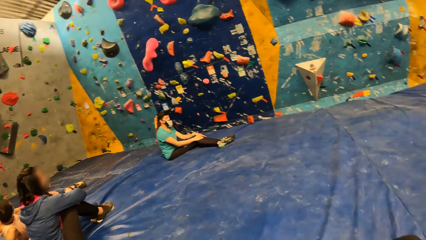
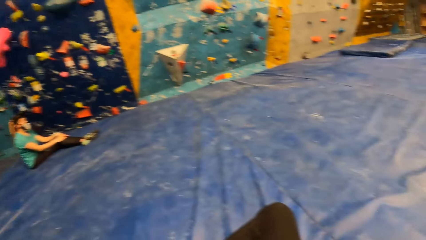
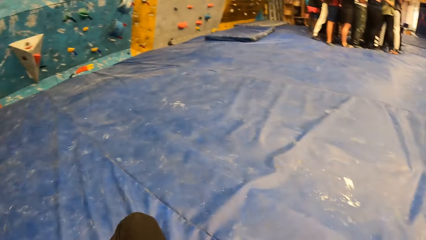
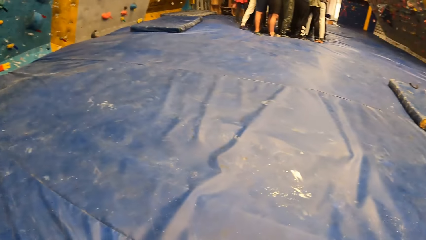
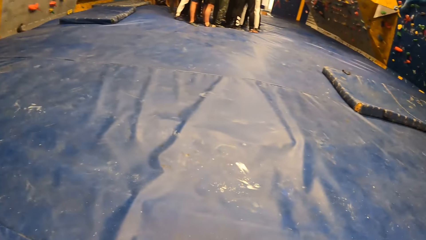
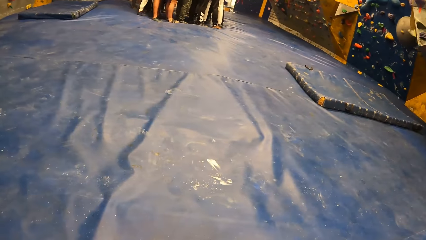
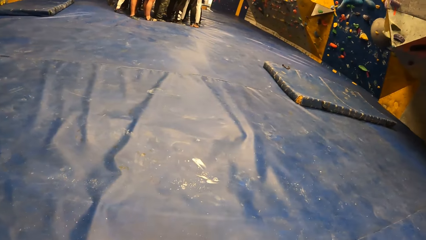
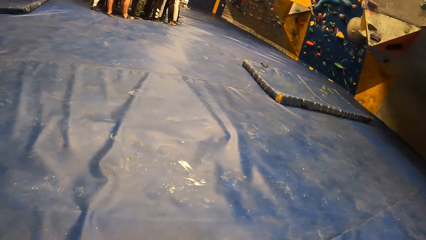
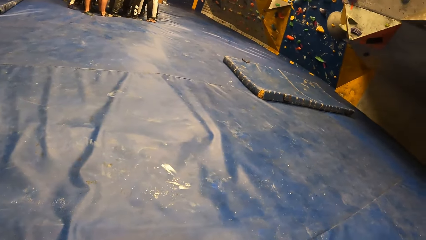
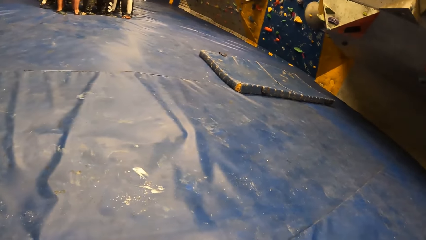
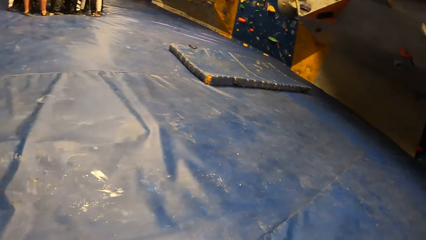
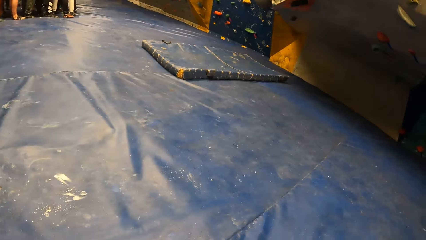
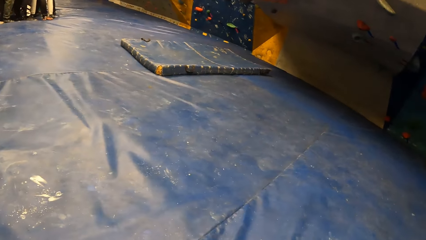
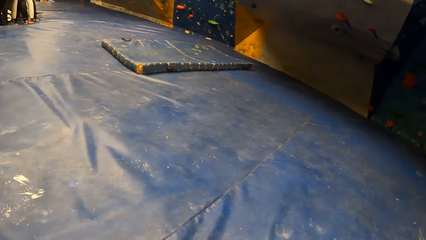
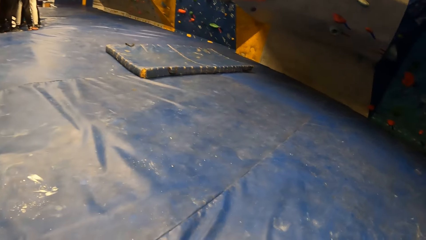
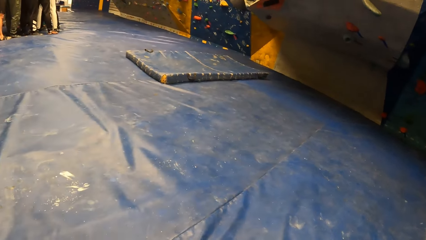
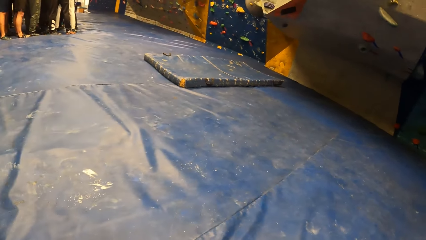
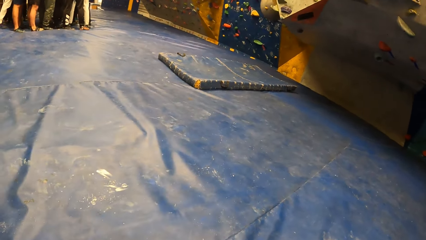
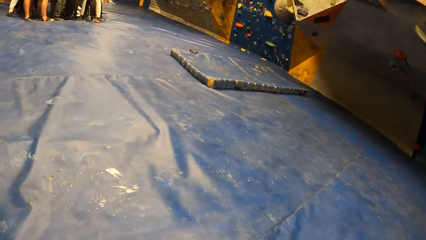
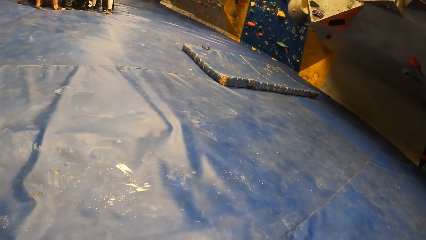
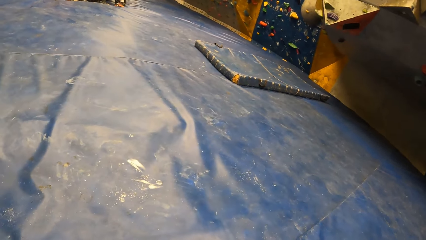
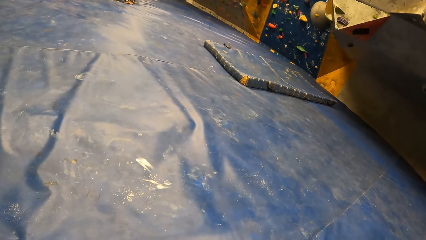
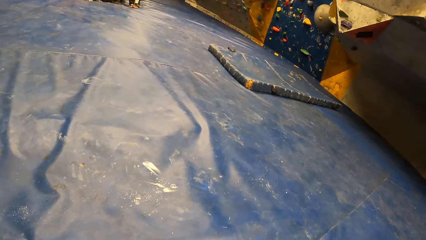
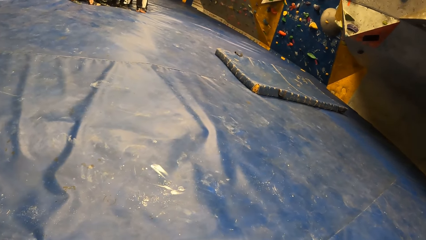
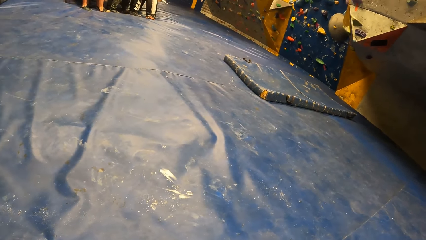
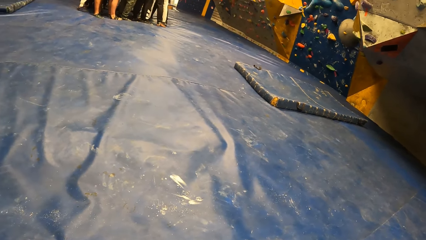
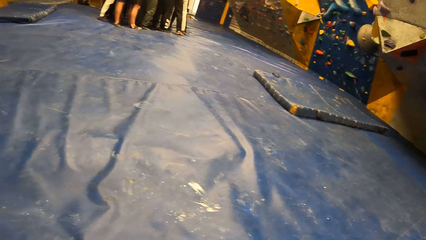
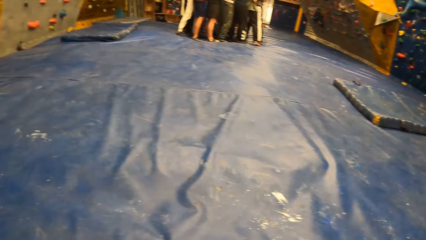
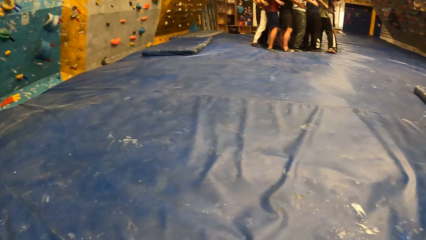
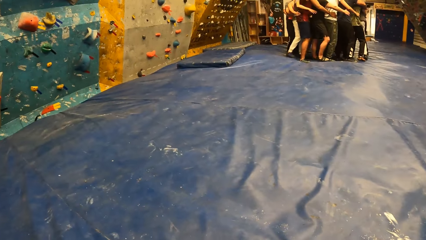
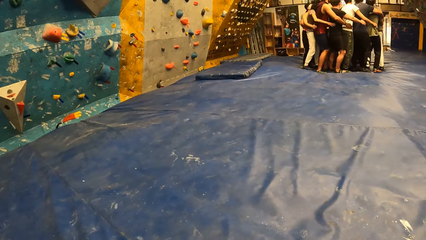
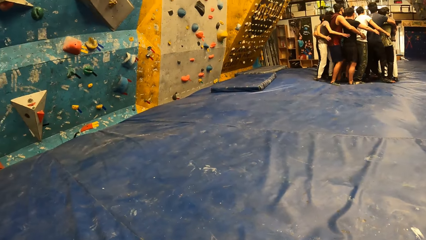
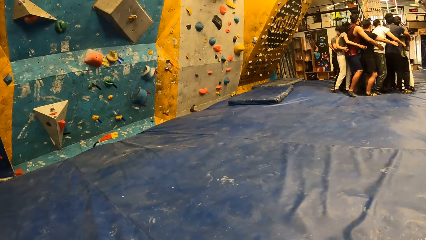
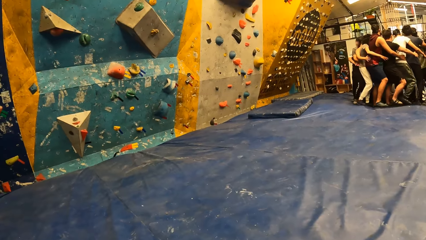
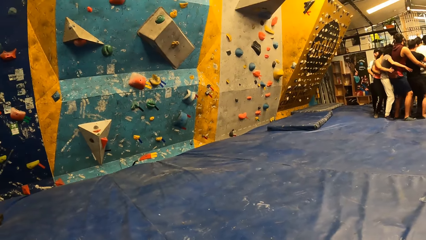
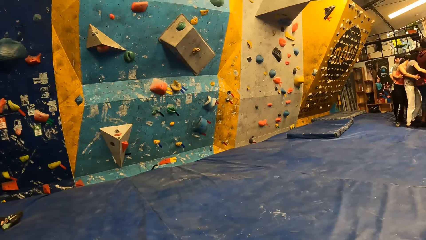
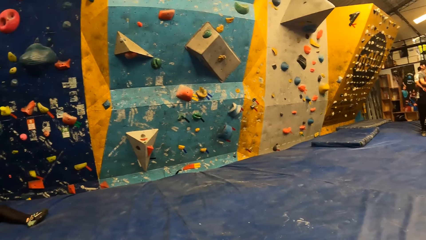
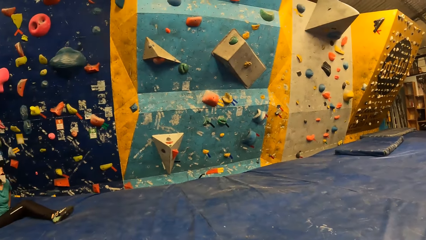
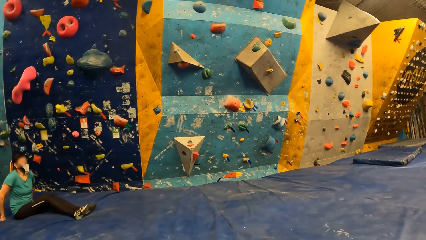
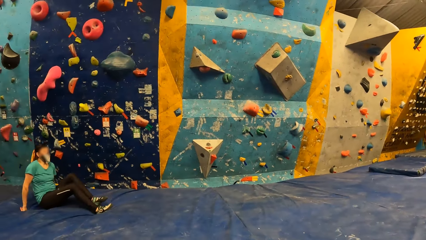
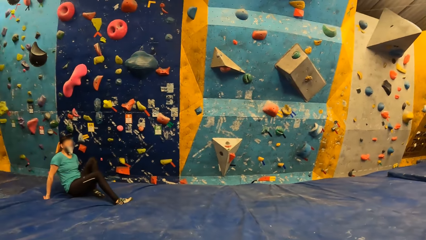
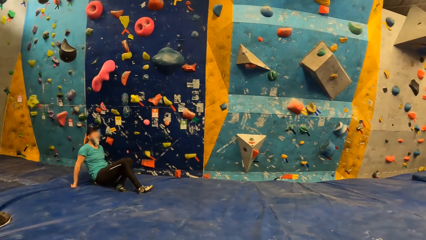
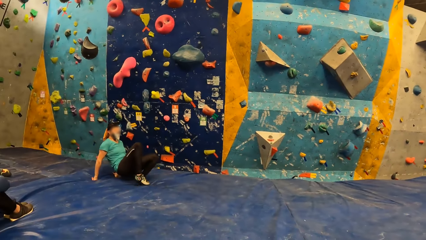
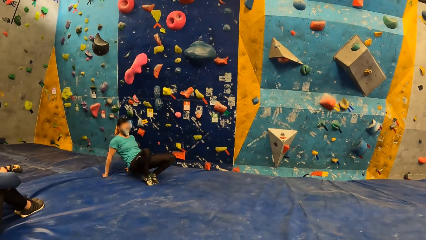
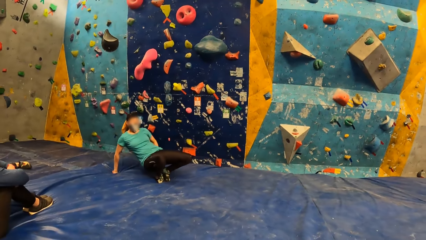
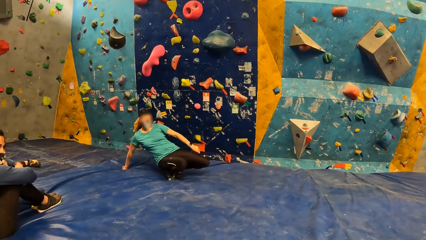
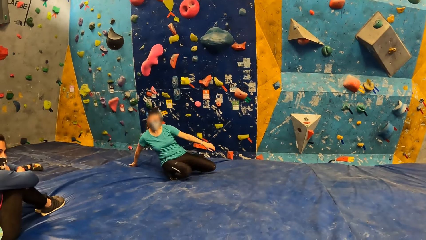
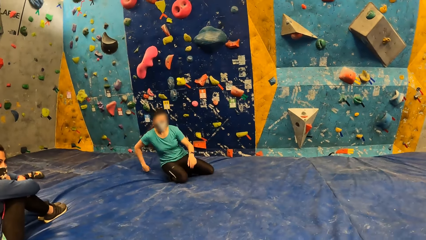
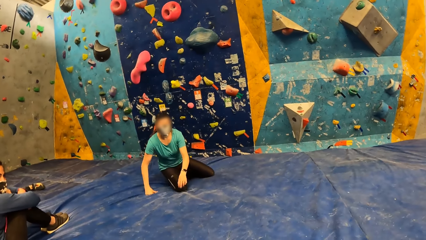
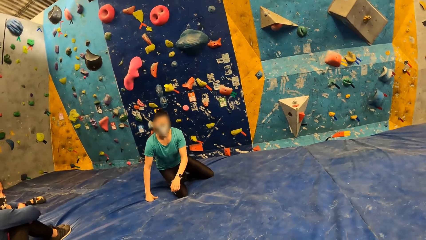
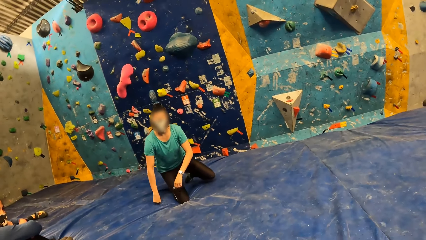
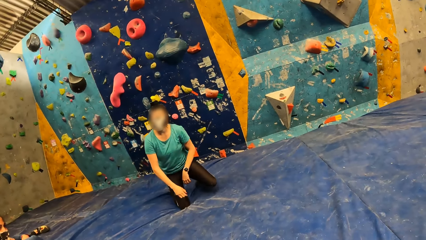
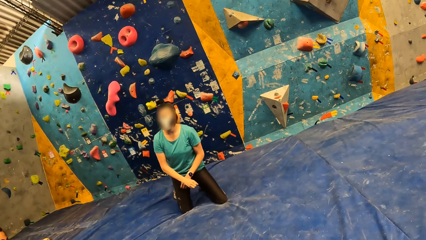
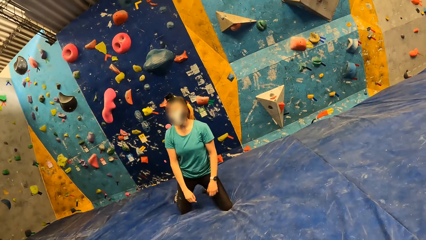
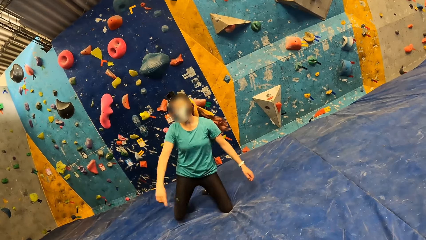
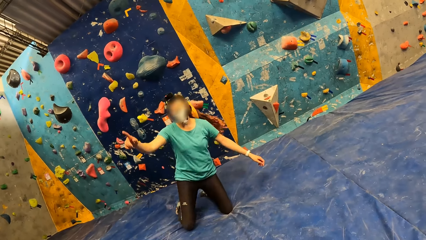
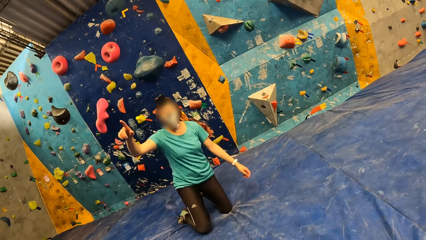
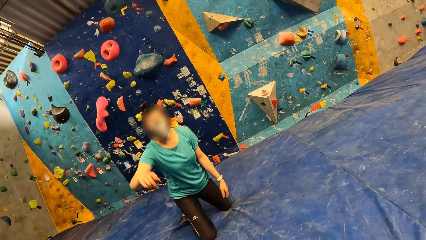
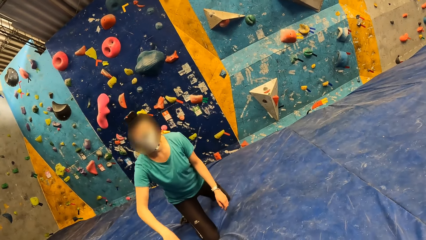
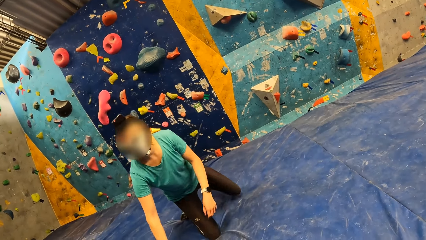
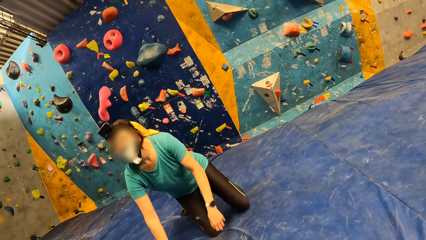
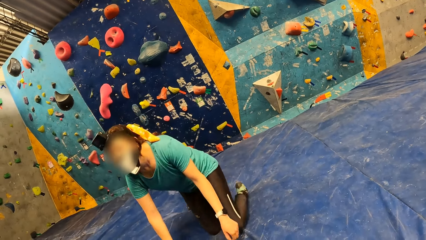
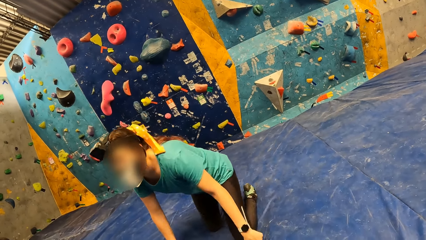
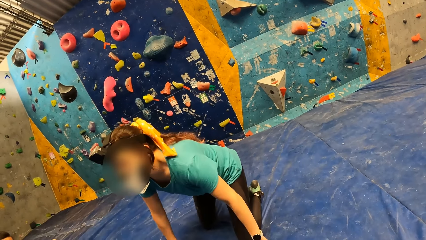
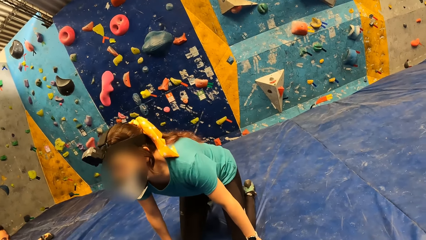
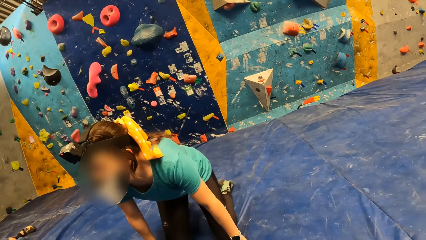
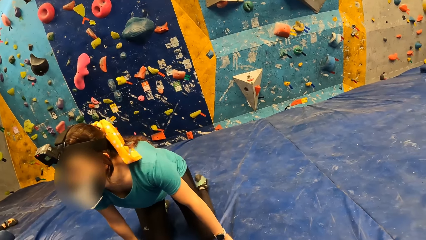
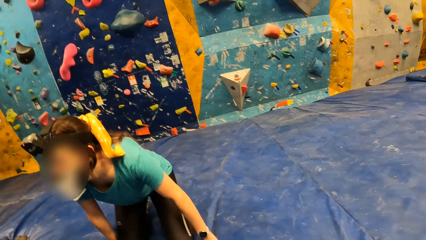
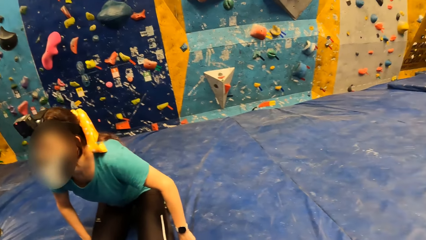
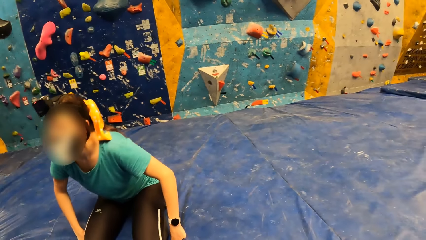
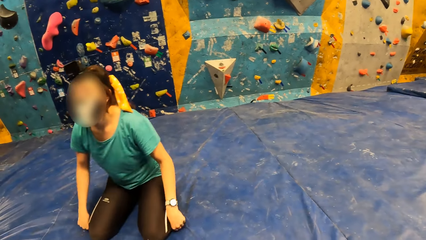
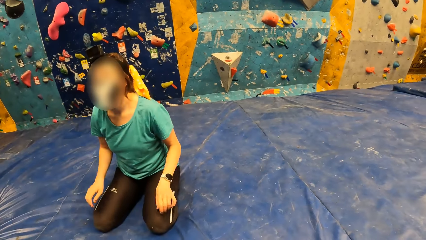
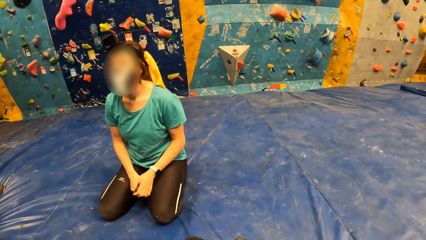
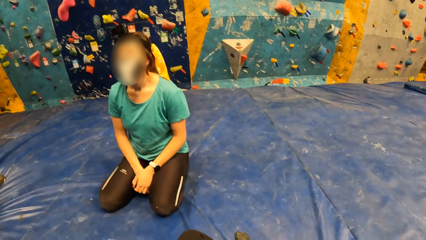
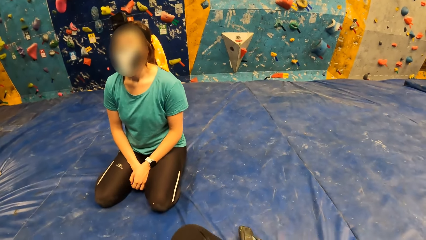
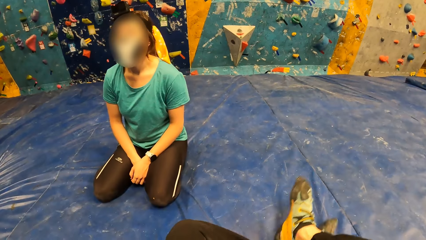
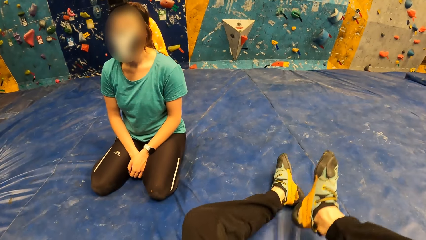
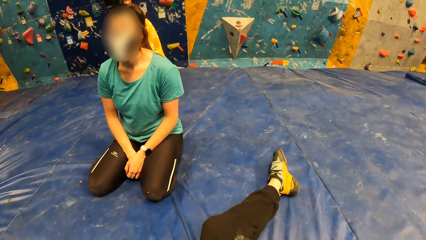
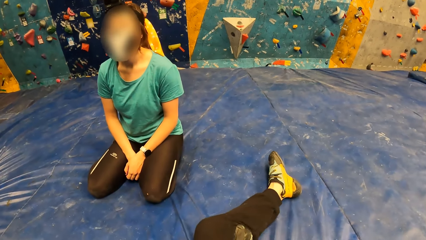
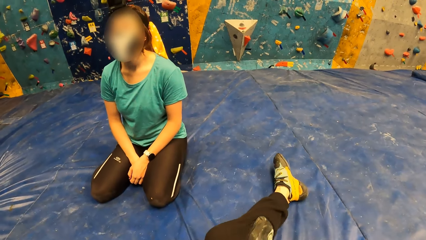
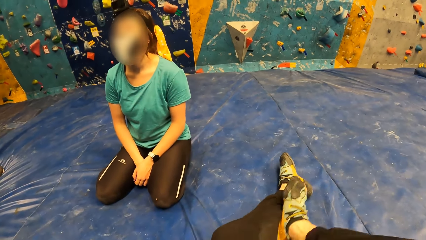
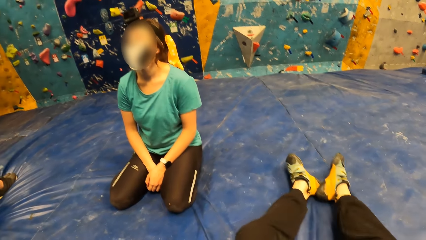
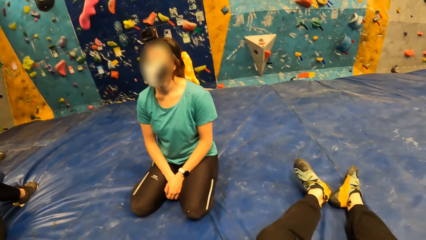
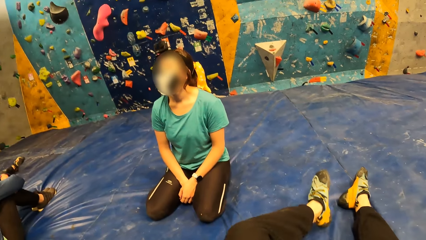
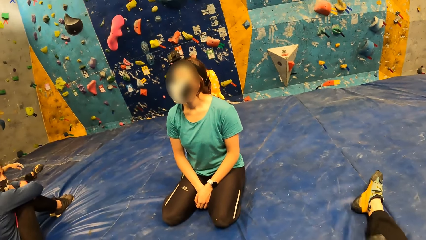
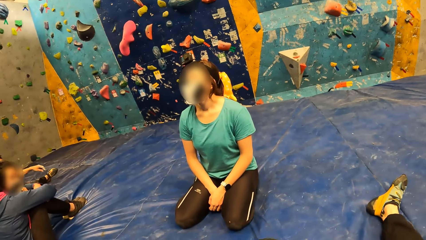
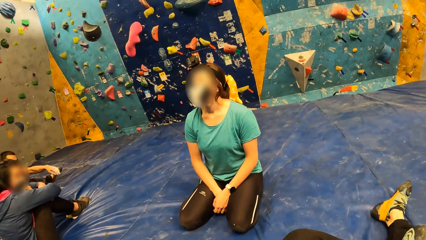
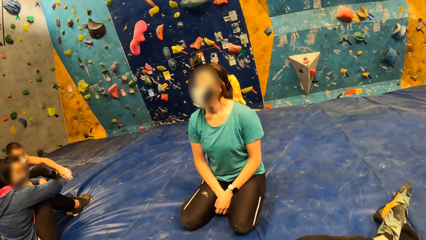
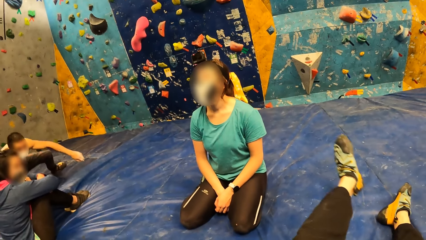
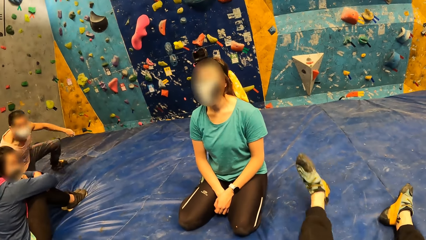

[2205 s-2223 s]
The camera wearer looks around. A person walks on their knees. The camera wearer stretches their legs.
